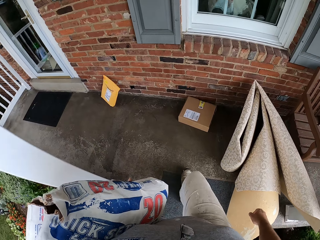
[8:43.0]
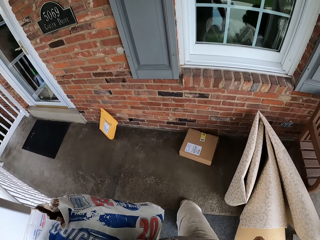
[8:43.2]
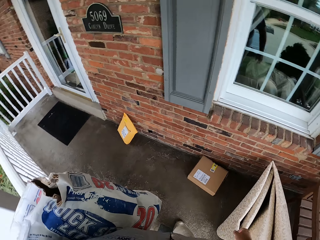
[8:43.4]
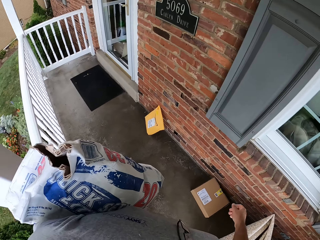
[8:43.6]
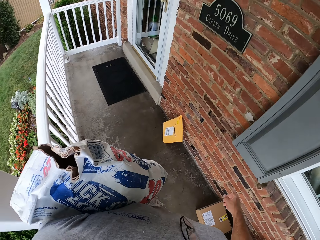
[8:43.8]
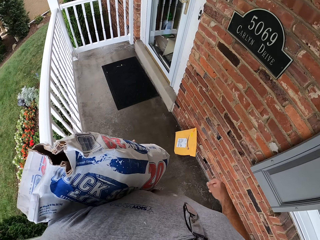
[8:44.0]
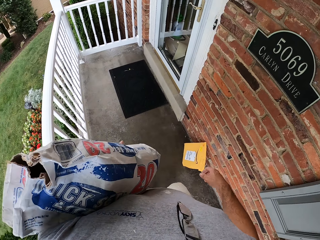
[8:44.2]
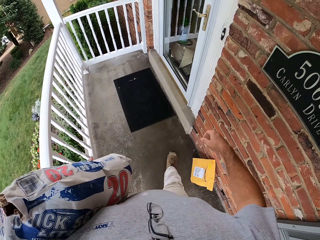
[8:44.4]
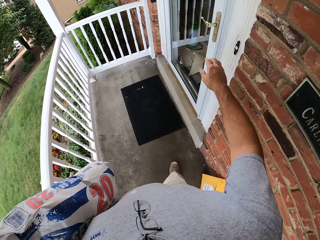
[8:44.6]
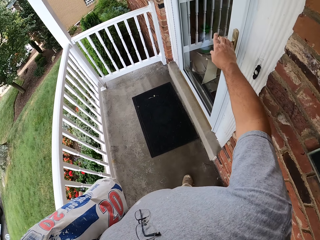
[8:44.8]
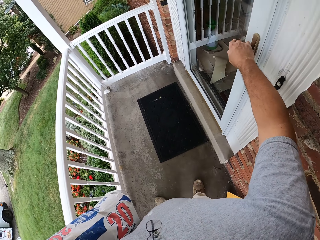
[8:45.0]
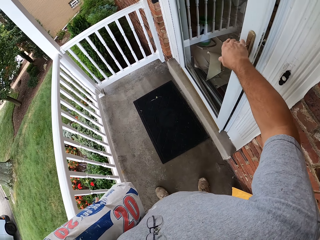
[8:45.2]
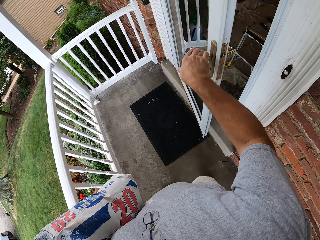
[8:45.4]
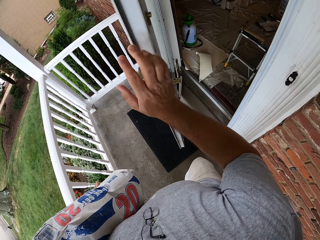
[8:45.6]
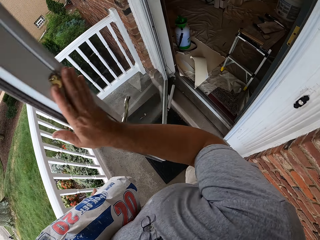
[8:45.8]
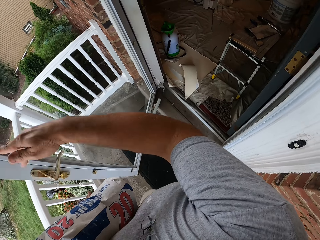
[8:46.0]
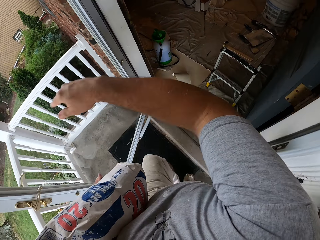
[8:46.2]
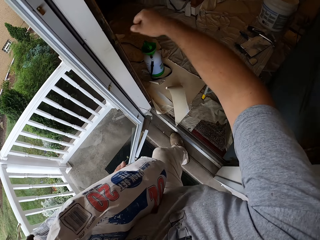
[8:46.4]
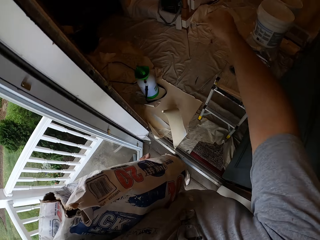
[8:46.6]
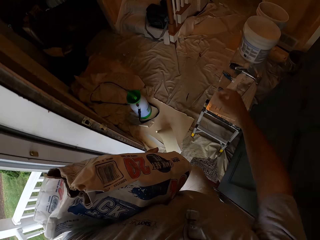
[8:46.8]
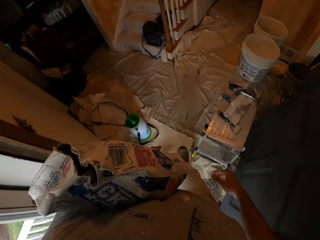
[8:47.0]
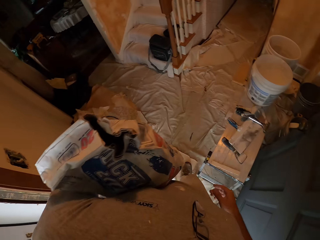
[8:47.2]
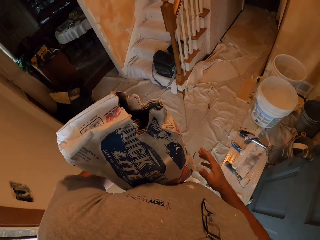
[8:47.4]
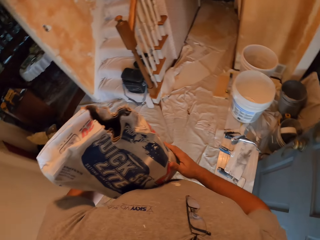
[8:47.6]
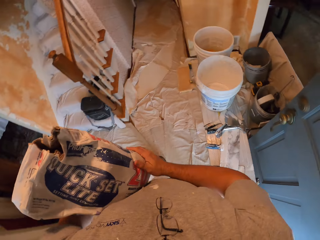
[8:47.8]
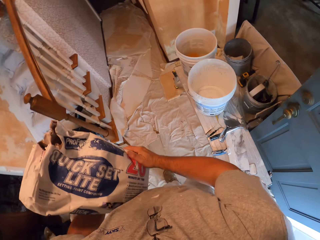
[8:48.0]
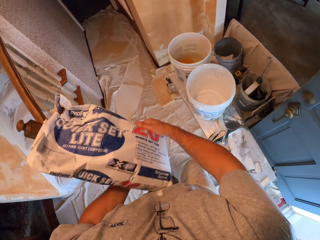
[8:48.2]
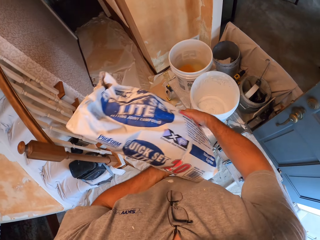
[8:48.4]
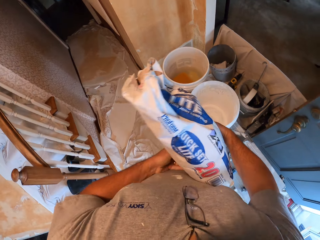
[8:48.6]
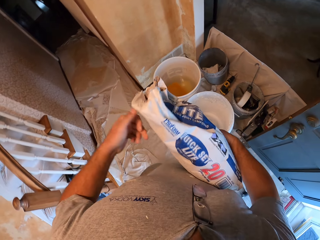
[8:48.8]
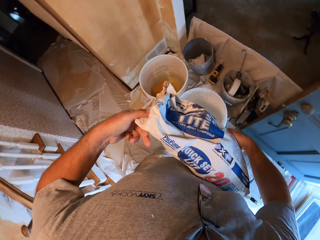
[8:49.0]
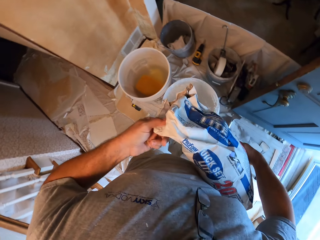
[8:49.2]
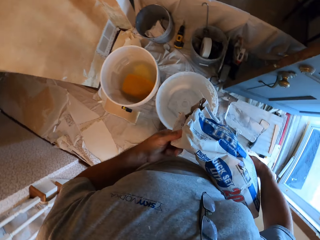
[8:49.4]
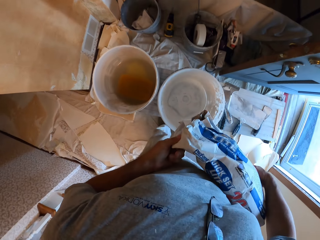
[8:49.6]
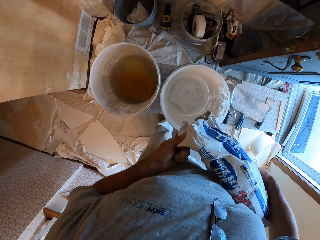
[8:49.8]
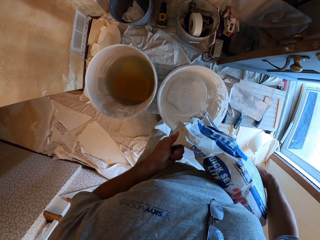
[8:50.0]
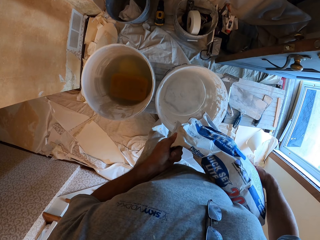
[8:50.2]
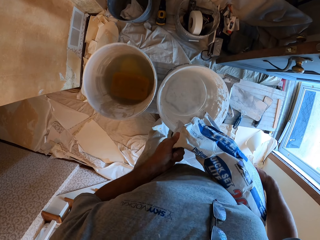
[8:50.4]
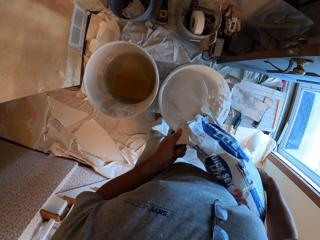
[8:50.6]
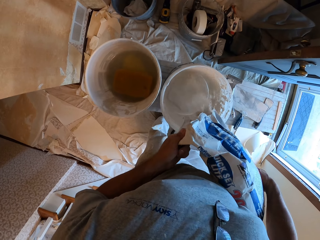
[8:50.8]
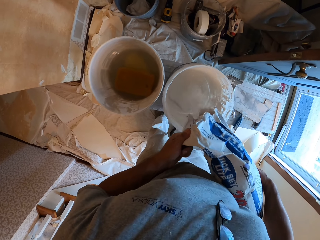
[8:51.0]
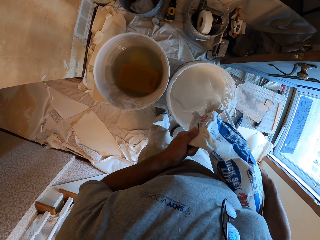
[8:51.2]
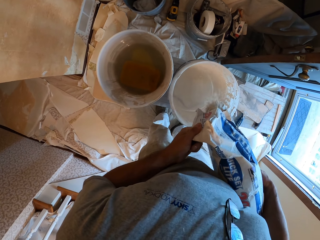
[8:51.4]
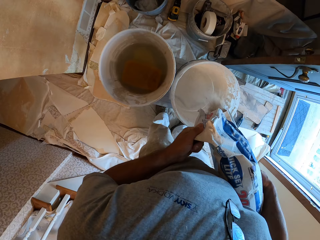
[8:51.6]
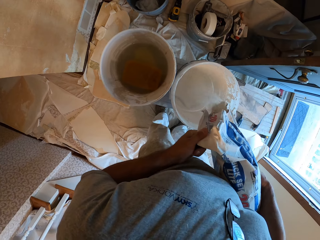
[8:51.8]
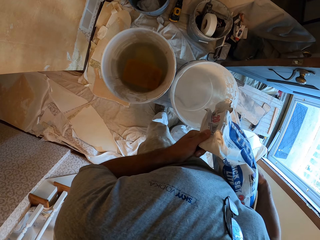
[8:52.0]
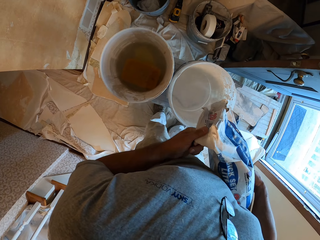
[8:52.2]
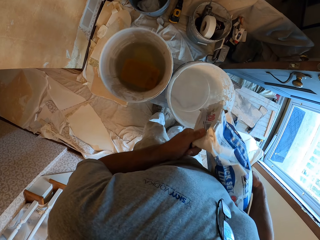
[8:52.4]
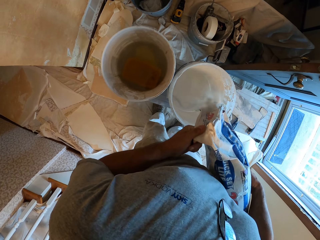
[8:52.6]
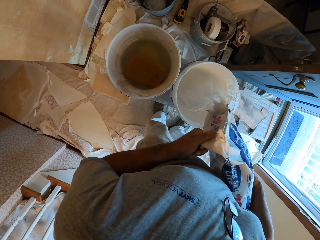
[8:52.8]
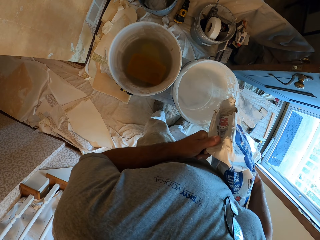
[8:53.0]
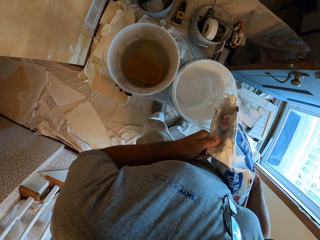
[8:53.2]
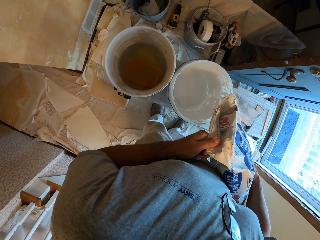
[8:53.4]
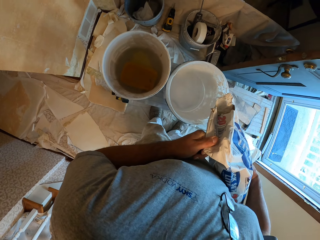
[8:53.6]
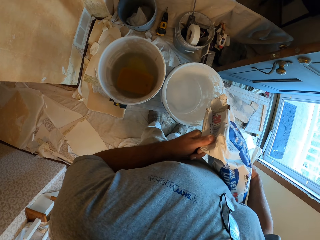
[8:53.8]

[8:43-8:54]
The camera wearer opens the building's door. They walk back into the room. They change to the other hand. They pour the quick setting plaster into the white bucket on the right side of the bench.

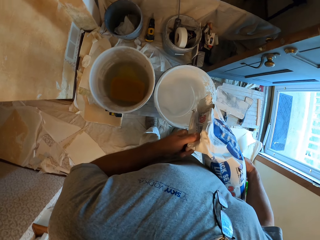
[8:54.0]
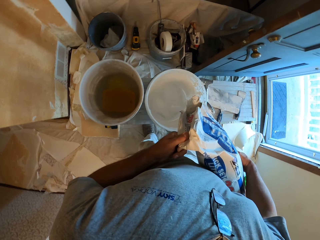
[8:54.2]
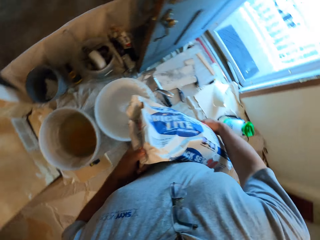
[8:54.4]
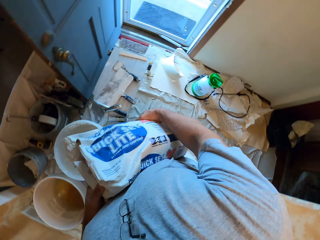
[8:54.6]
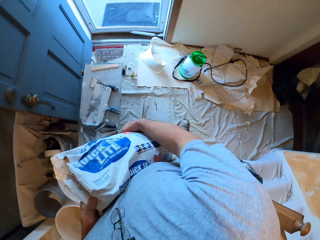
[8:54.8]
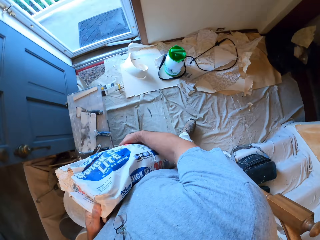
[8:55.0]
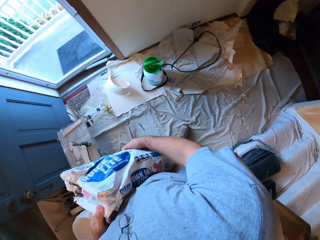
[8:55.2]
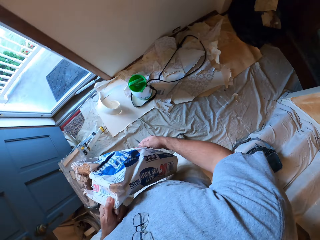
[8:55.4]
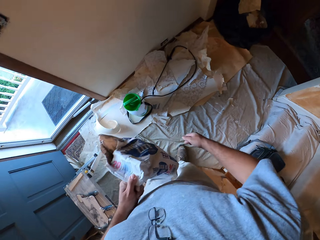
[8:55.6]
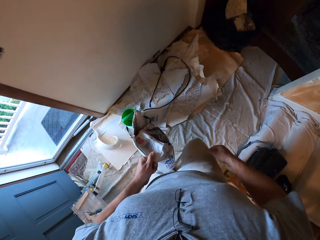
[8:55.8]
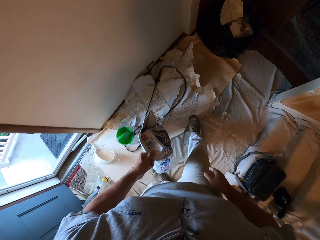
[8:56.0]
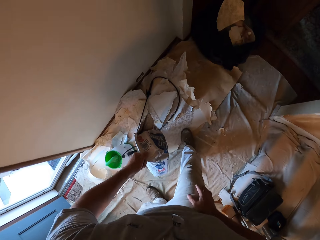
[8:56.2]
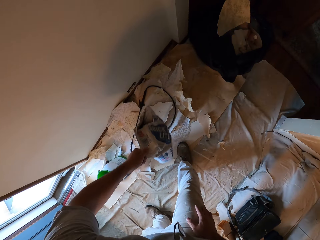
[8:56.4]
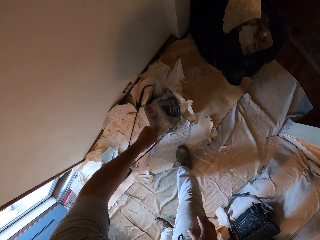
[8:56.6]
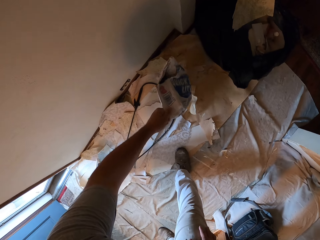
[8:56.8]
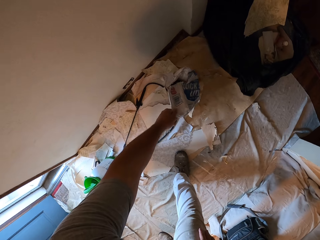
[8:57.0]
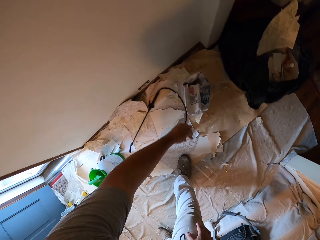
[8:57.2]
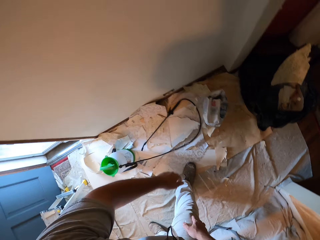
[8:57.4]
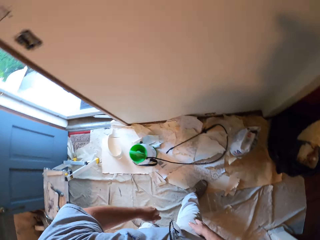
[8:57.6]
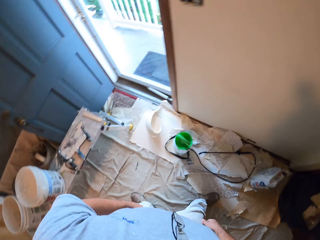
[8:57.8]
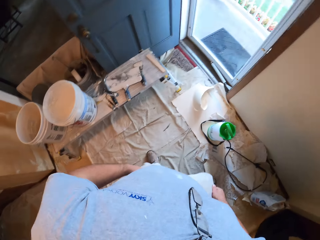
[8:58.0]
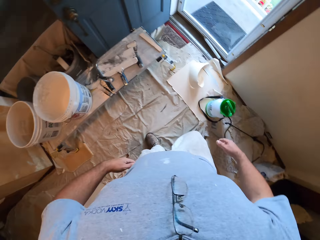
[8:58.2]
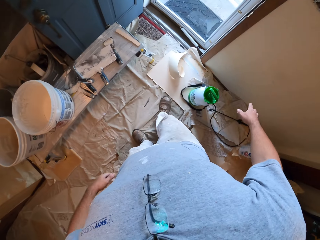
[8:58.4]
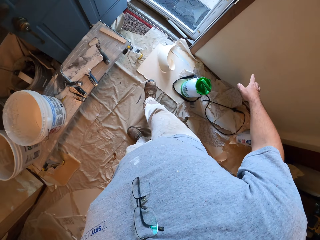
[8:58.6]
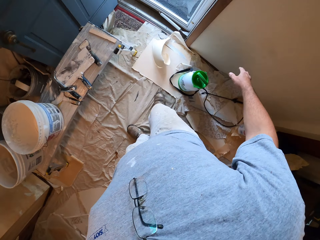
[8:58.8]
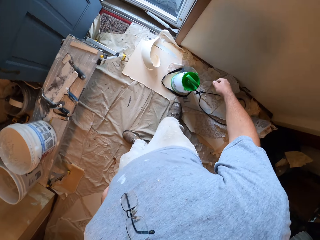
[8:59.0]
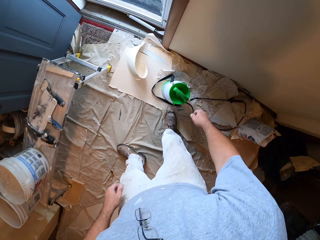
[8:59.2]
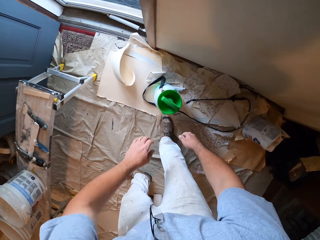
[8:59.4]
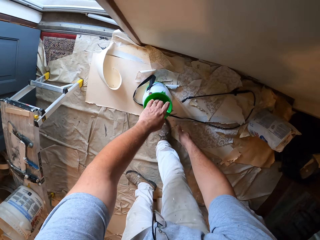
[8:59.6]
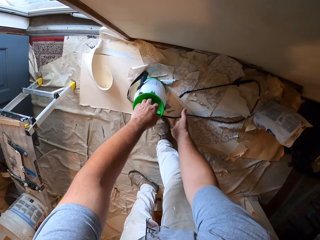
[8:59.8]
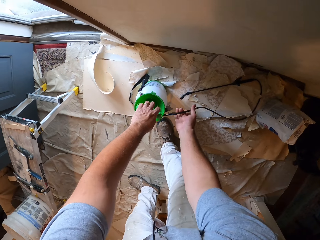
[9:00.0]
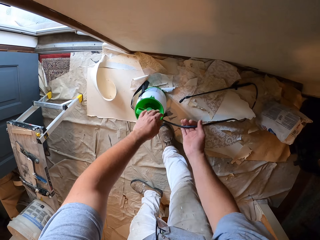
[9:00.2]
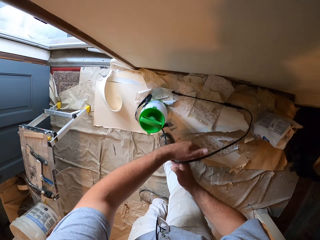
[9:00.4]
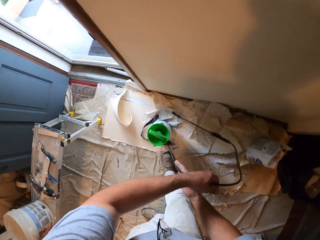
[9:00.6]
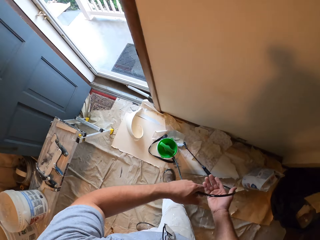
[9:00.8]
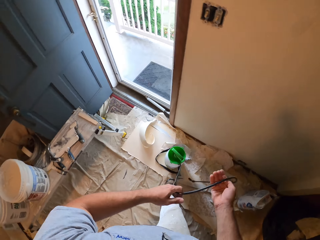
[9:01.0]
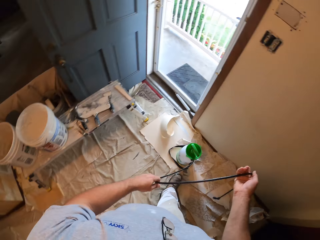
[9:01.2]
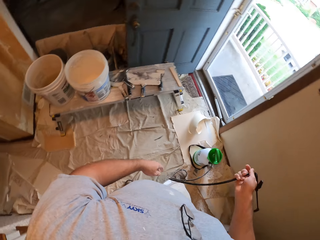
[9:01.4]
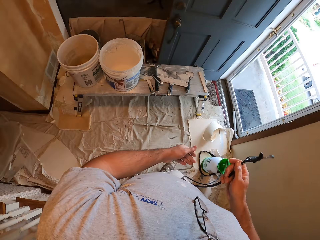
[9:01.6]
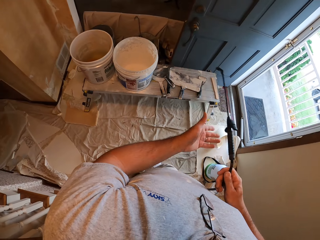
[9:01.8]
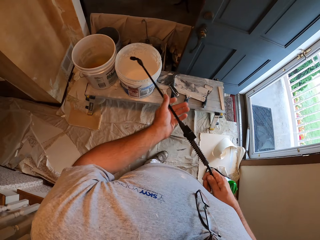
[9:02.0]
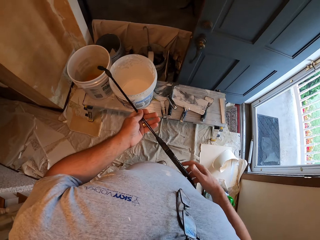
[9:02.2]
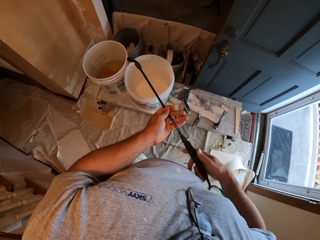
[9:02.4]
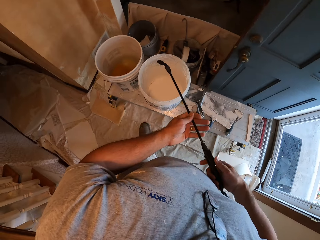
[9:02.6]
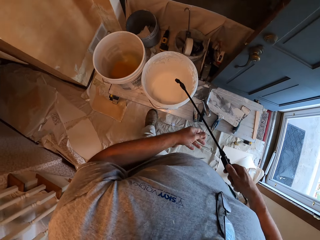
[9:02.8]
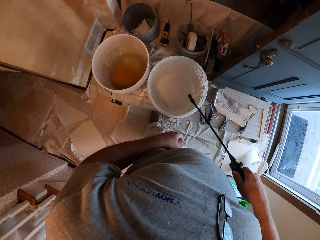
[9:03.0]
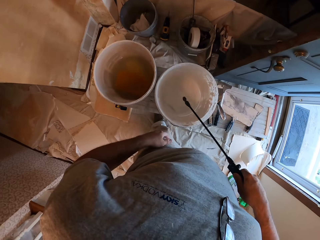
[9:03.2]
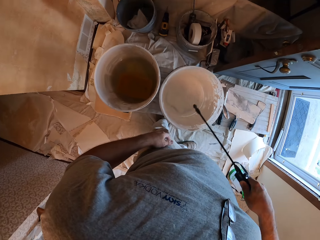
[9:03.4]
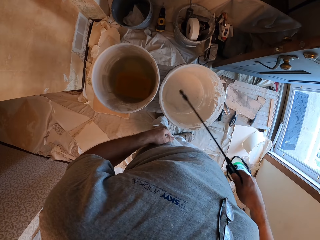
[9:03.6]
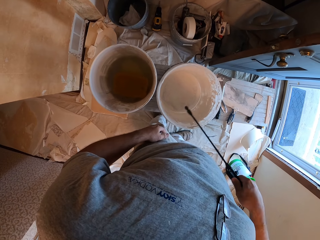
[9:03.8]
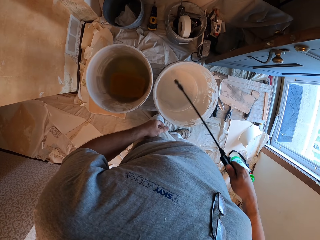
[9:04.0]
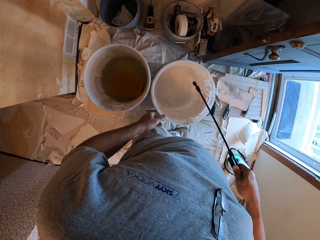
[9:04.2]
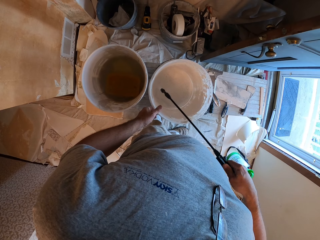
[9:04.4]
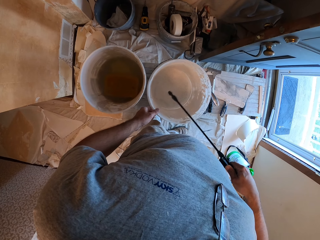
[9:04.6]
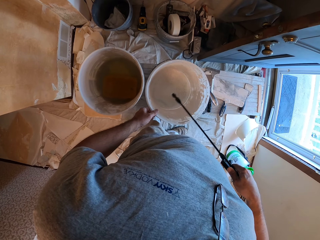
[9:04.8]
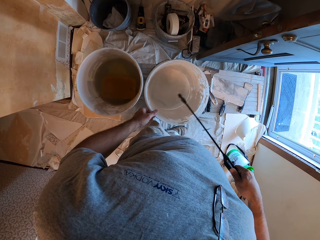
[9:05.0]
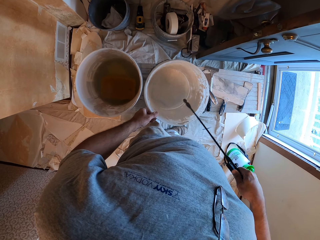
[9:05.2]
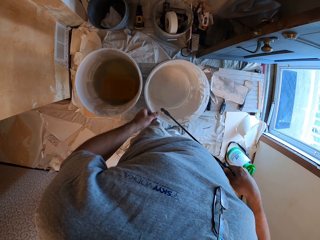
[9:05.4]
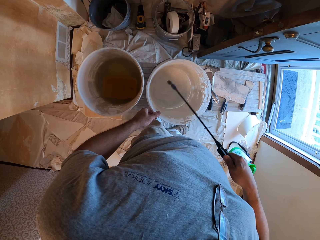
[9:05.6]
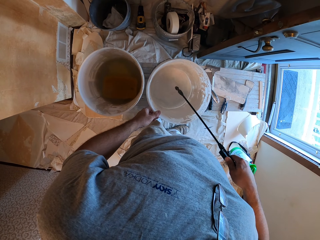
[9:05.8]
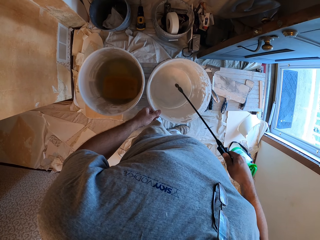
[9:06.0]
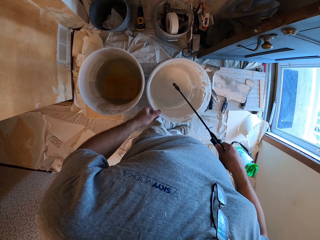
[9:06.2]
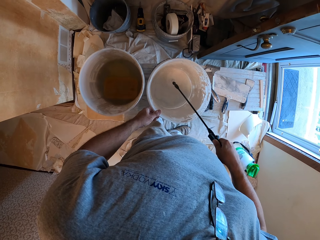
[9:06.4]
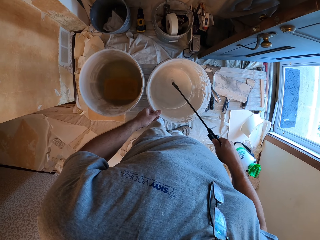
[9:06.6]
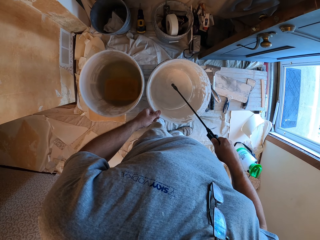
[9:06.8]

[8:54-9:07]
The camera wearer drops a sack of quick setting plaster on the ground. They pick up a sprayer from the ground. They spray a liquid into the white bucket containing the quick setting plaster.
